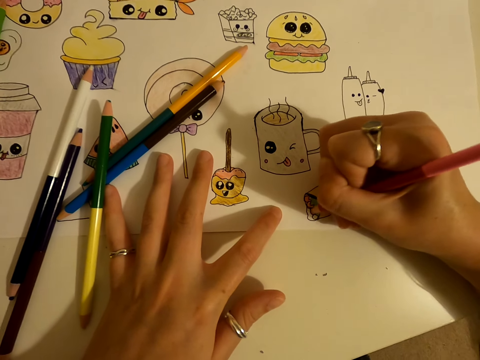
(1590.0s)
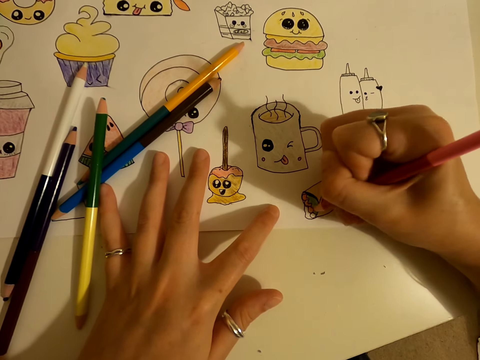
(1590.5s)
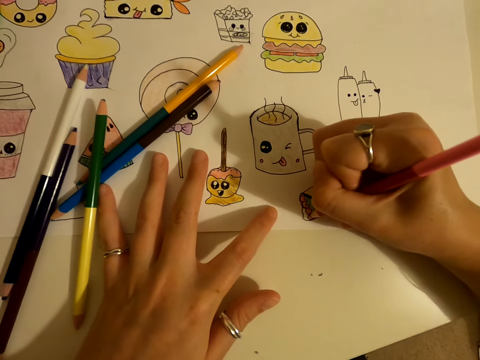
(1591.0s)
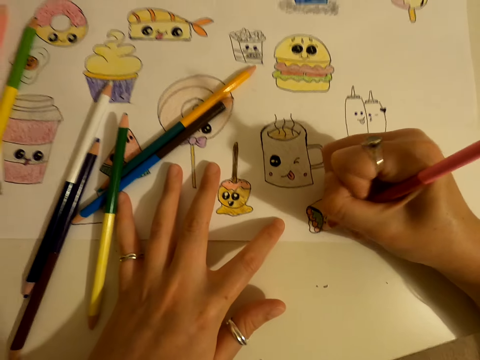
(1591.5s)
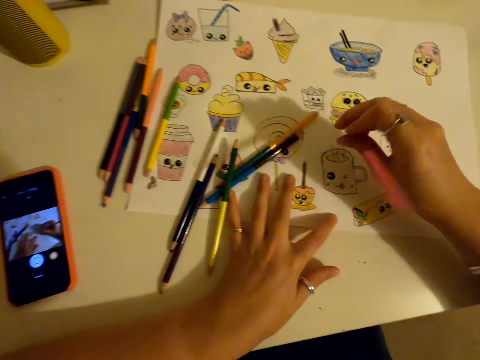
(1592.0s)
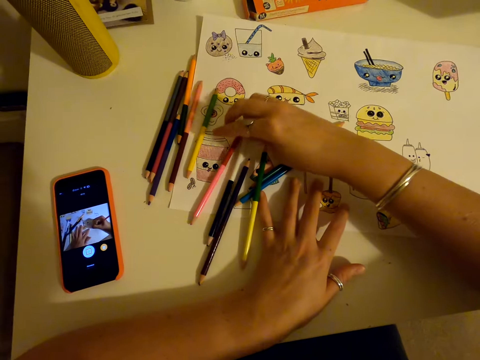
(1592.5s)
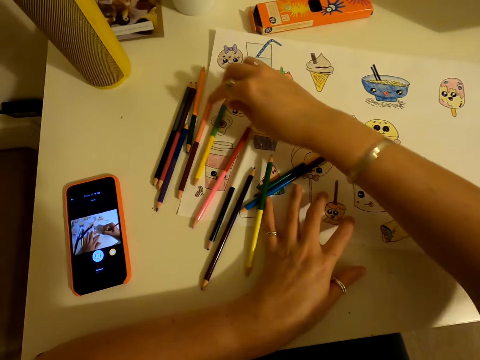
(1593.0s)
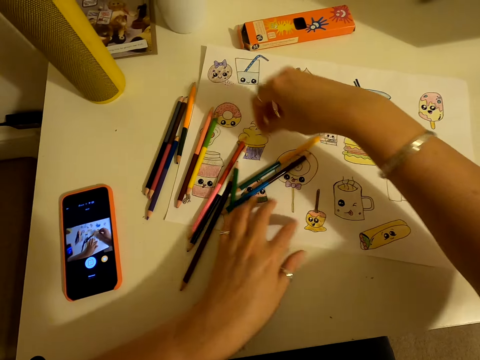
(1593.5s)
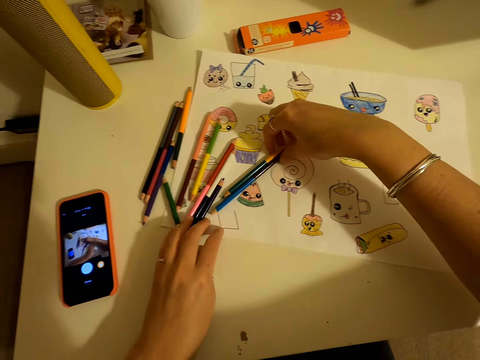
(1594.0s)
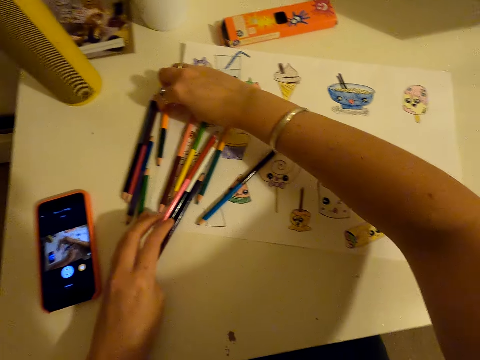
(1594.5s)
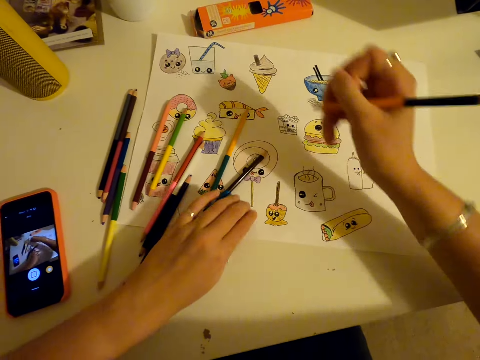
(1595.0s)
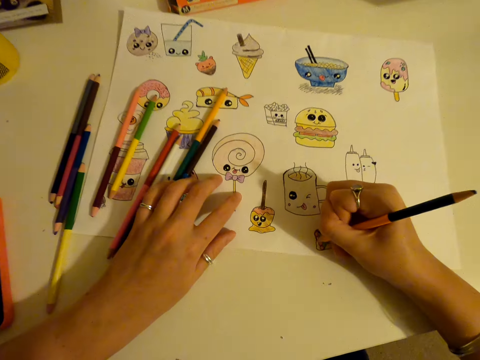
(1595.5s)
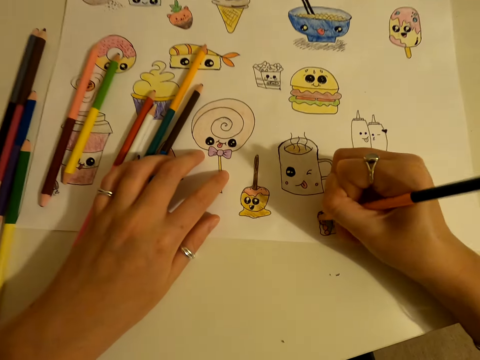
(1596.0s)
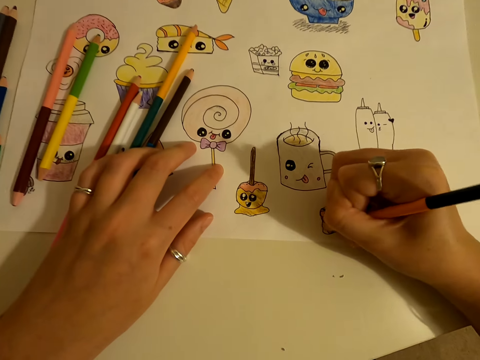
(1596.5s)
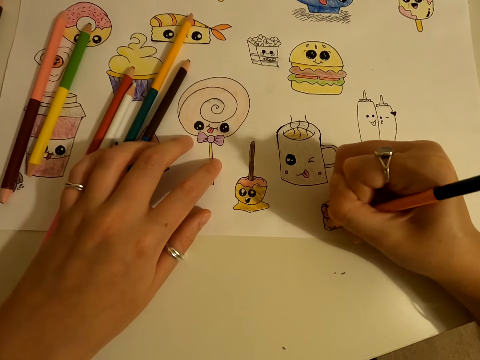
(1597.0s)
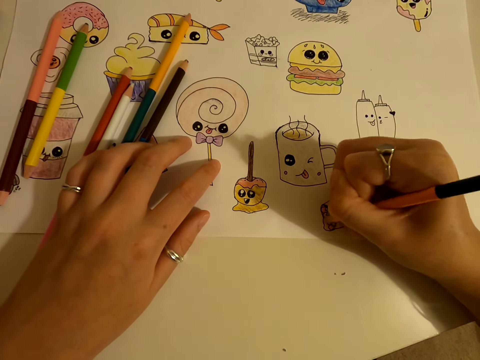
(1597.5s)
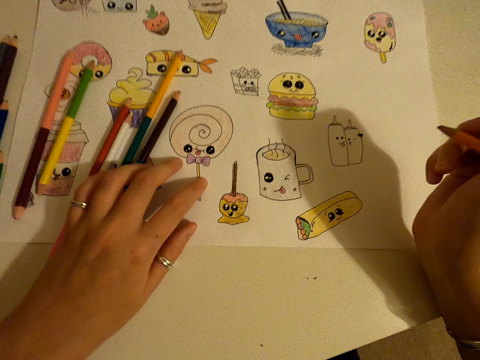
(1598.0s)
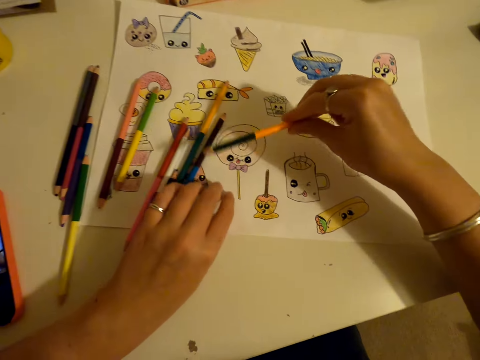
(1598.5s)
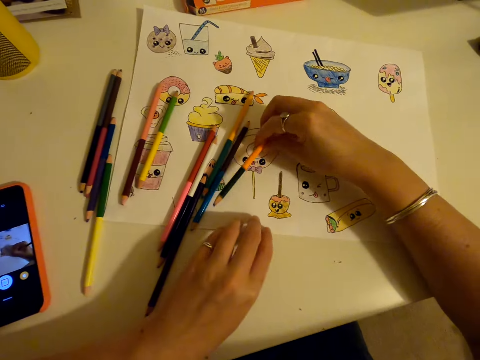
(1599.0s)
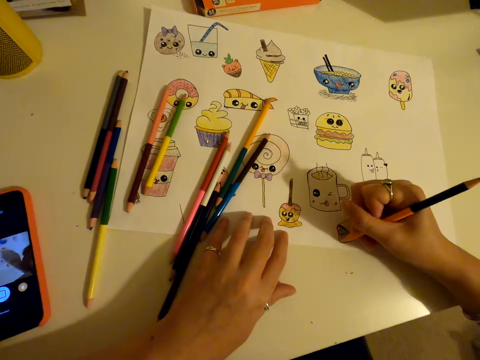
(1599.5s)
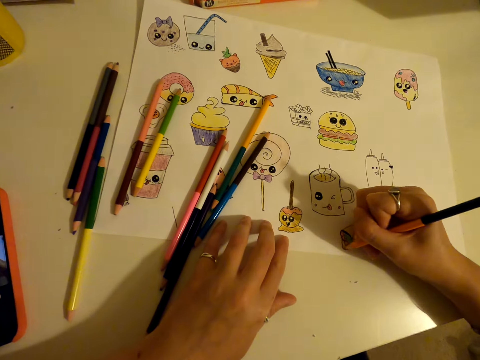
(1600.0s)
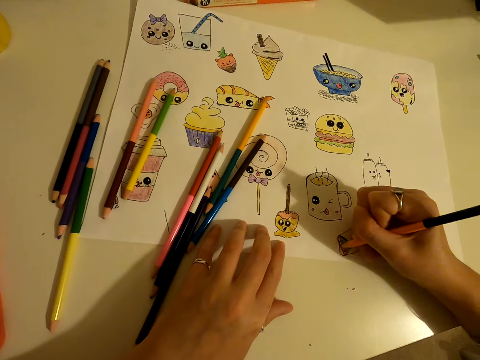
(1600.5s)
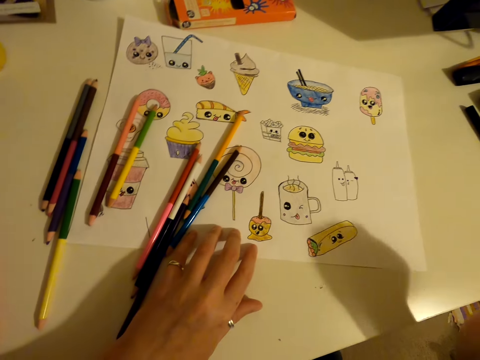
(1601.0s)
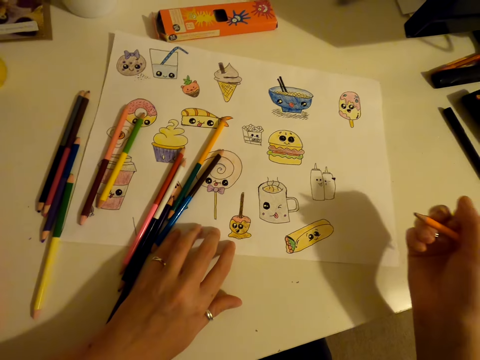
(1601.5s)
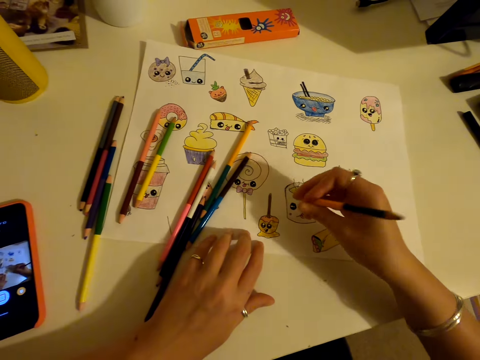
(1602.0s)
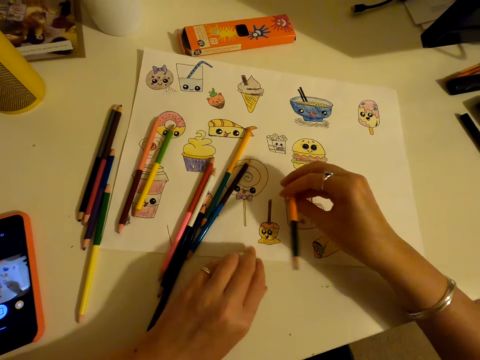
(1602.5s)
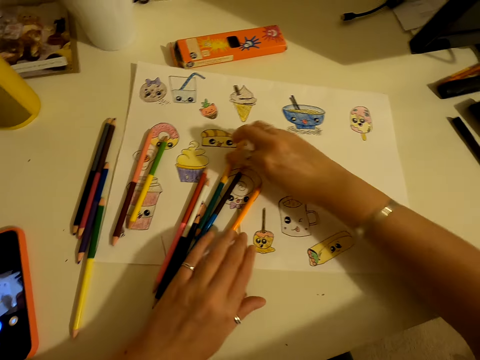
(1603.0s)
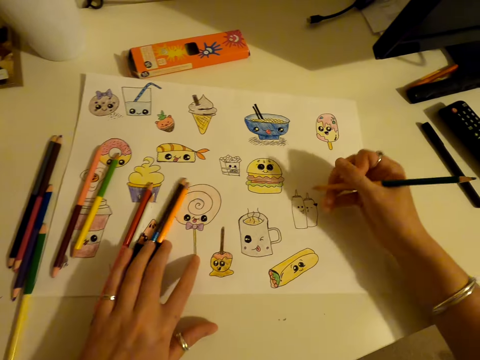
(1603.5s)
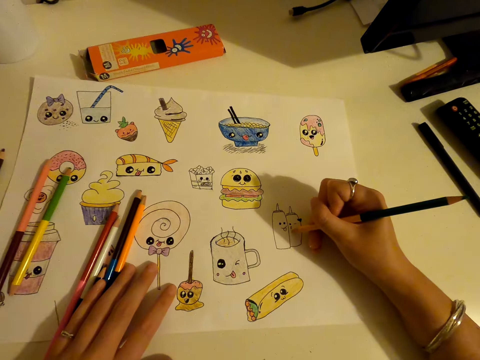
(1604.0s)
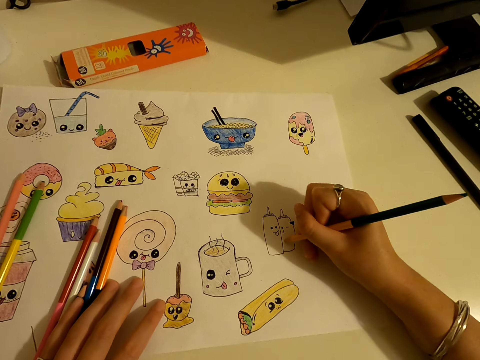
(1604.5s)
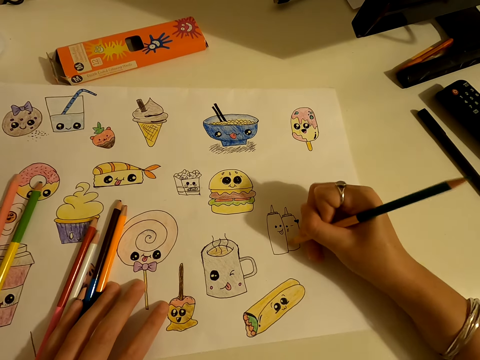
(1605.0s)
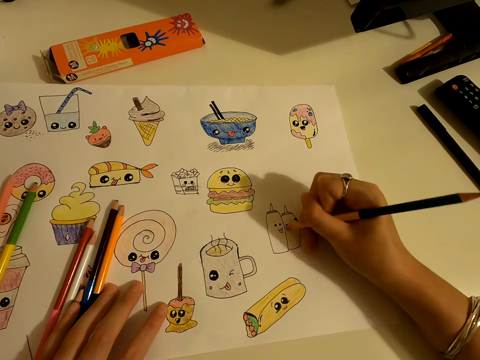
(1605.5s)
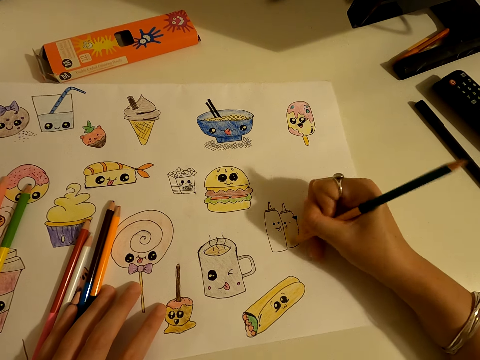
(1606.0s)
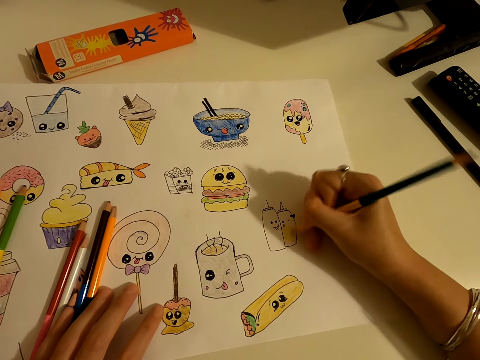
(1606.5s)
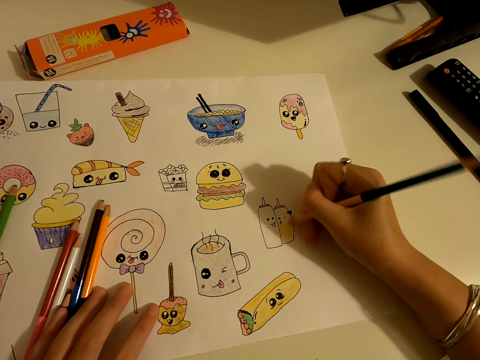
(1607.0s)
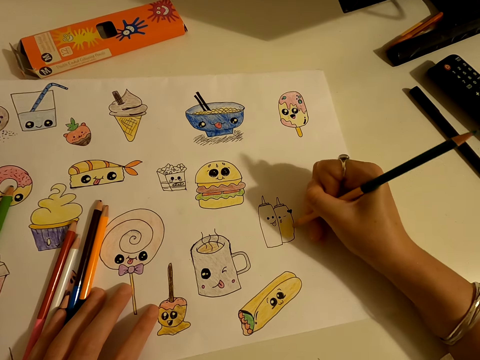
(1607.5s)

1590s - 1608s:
The camera wearer places the colour pencil on the table. They pick up the colour pencil from the table. They colour the drawing on the piece of paper. They place the colour pencil on the table. They colour the drawing on the piece of paper. They place the colour pencil on the table. They pick up the colour pencil from the table. They colour the drawing on the piece of paper.

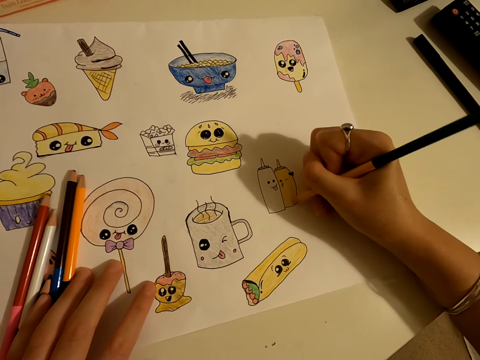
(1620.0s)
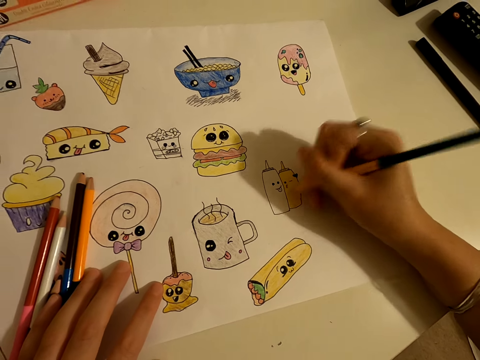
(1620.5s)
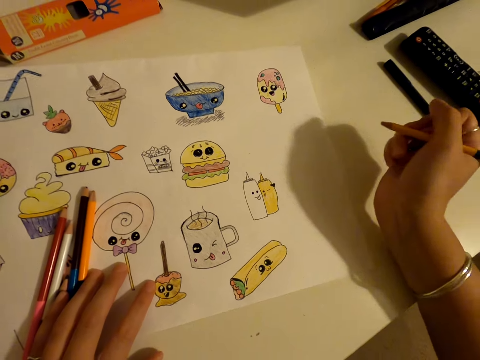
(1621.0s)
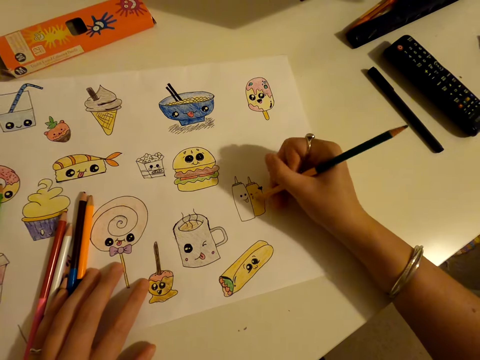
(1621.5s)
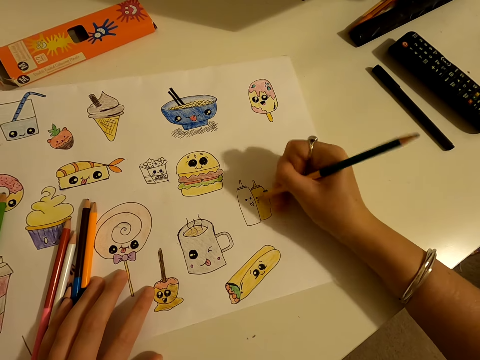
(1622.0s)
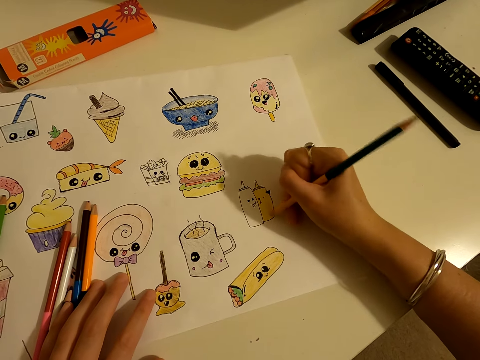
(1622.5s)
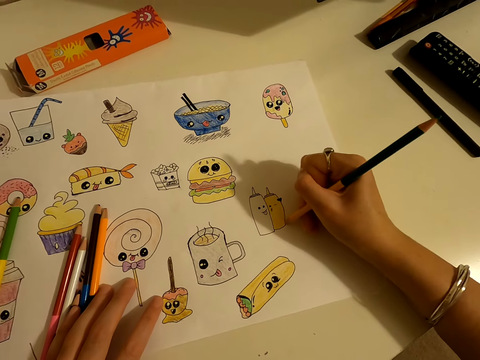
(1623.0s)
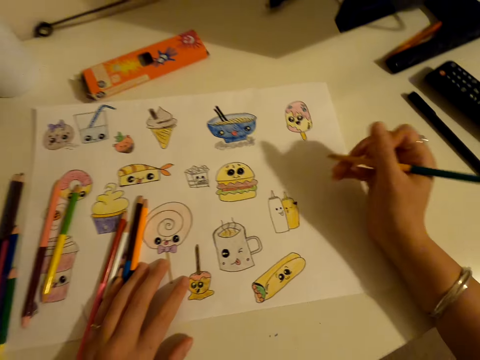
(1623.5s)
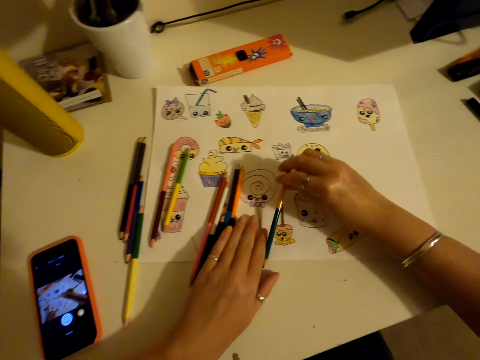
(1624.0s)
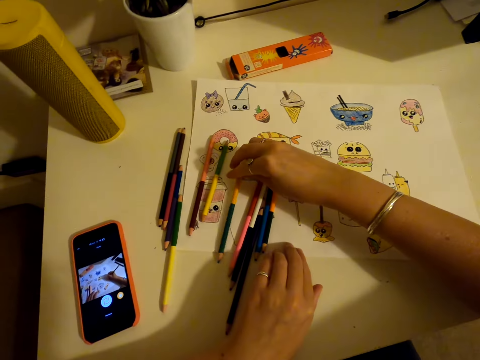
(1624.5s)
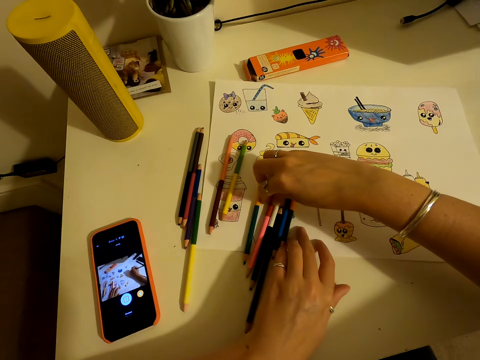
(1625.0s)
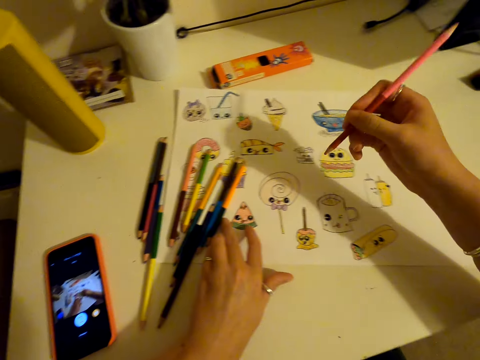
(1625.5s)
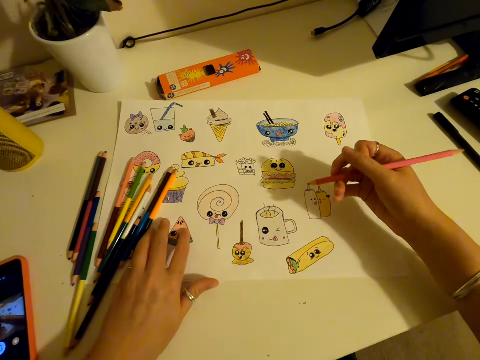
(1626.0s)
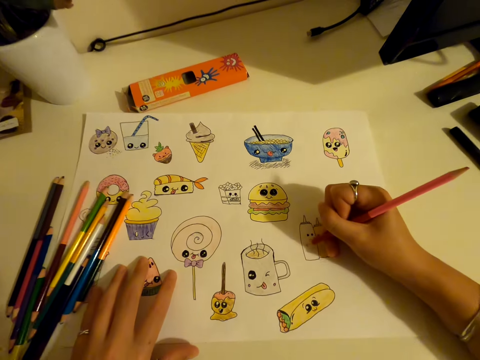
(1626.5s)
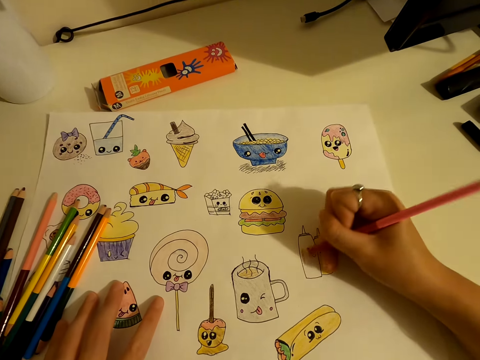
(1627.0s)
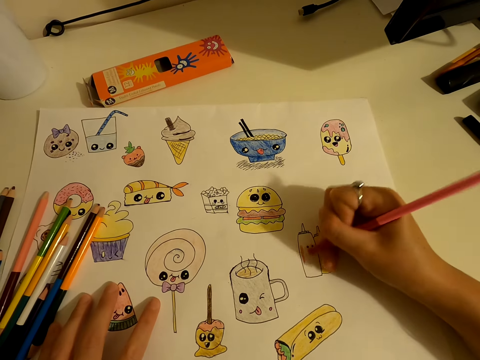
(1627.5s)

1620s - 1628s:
The camera wearer places the colour pencil on the table. They pick up the colour pencil from the table. They colour the drawing on the piece of paper.
